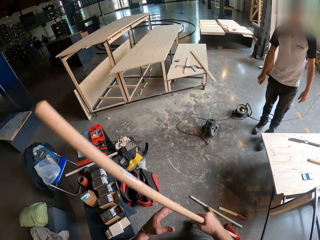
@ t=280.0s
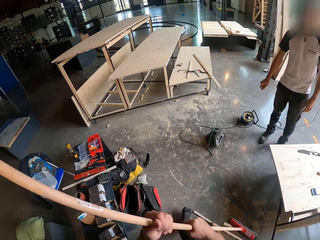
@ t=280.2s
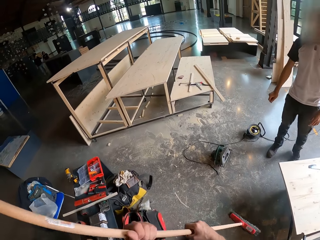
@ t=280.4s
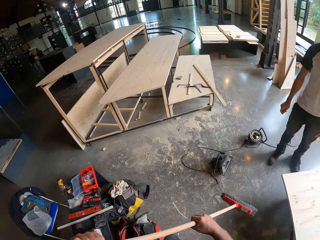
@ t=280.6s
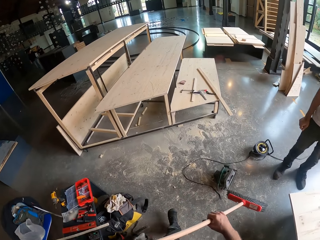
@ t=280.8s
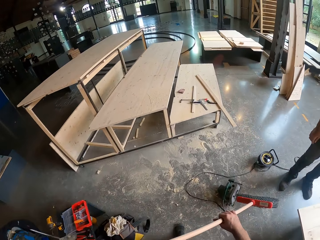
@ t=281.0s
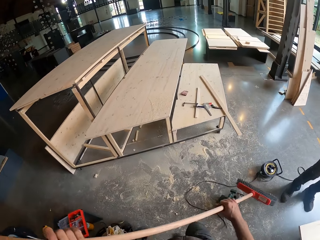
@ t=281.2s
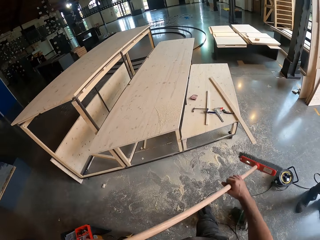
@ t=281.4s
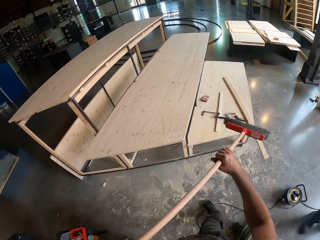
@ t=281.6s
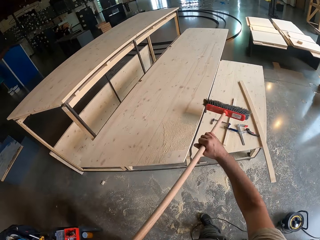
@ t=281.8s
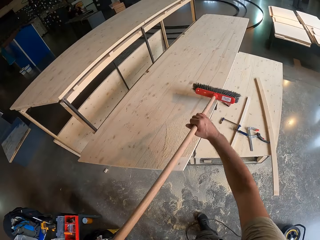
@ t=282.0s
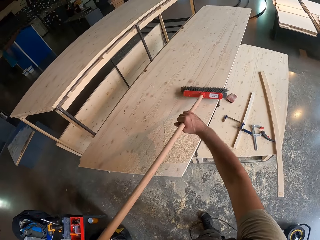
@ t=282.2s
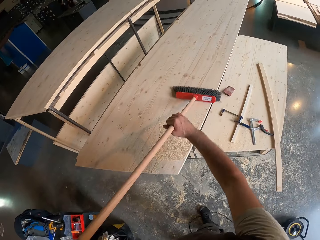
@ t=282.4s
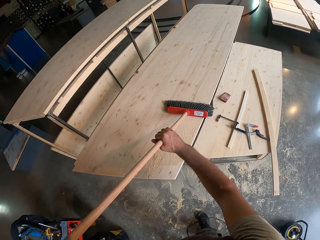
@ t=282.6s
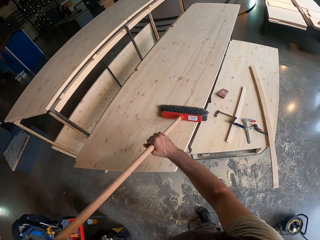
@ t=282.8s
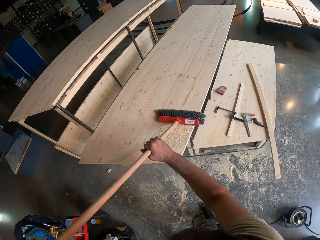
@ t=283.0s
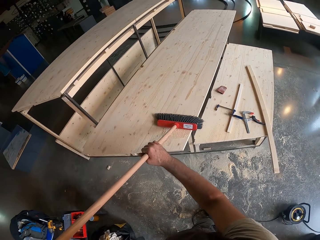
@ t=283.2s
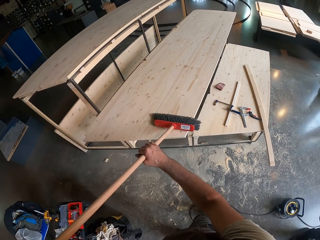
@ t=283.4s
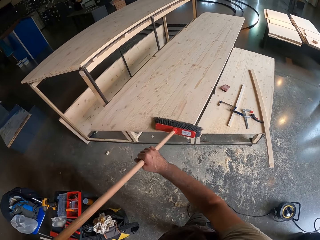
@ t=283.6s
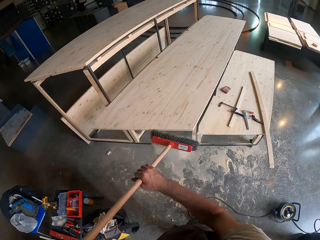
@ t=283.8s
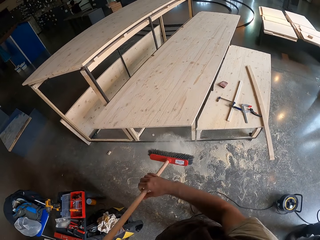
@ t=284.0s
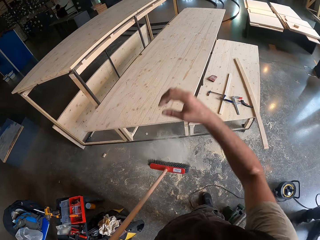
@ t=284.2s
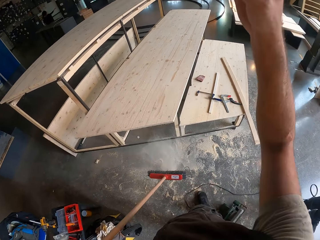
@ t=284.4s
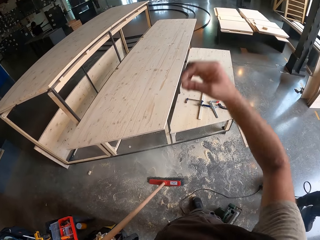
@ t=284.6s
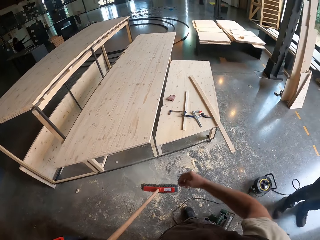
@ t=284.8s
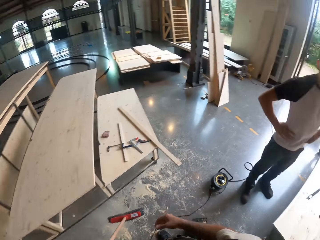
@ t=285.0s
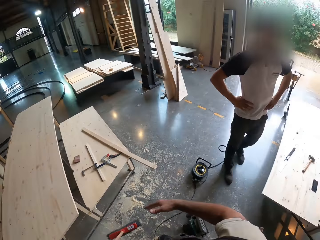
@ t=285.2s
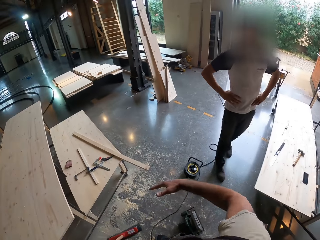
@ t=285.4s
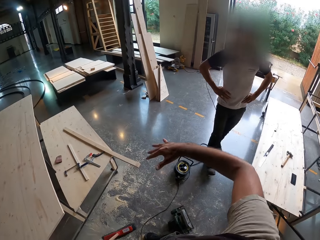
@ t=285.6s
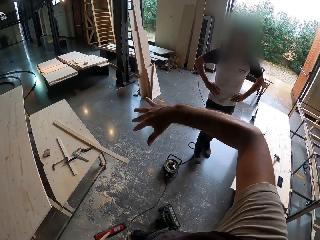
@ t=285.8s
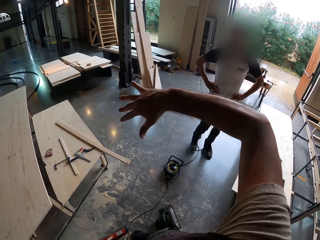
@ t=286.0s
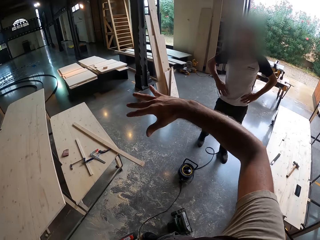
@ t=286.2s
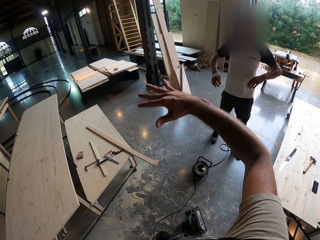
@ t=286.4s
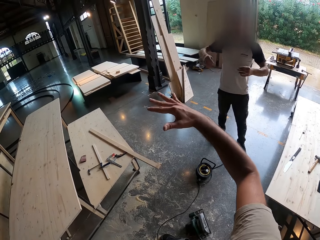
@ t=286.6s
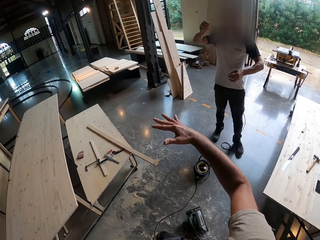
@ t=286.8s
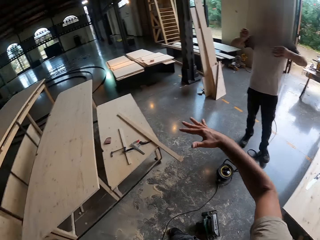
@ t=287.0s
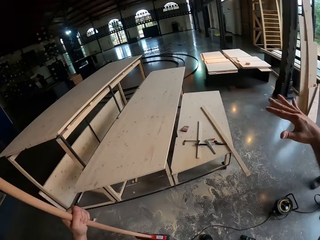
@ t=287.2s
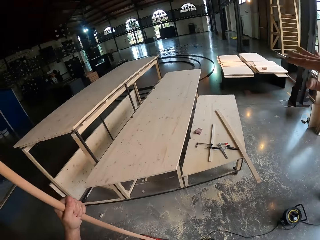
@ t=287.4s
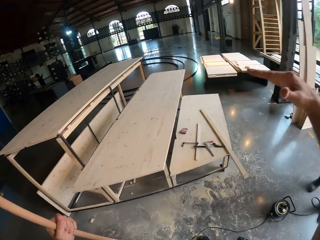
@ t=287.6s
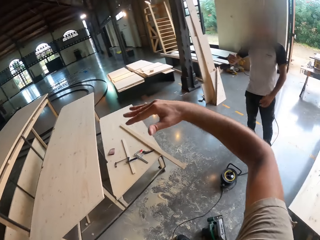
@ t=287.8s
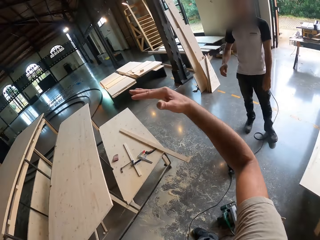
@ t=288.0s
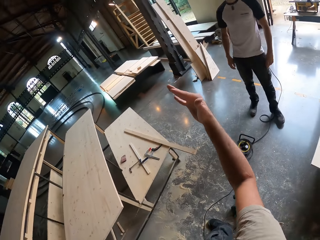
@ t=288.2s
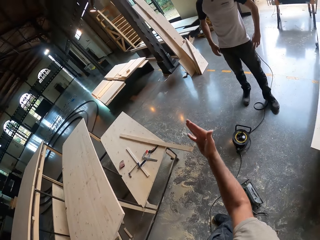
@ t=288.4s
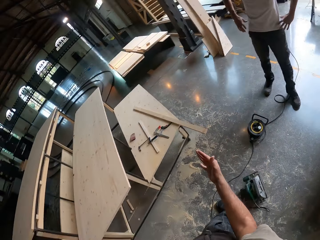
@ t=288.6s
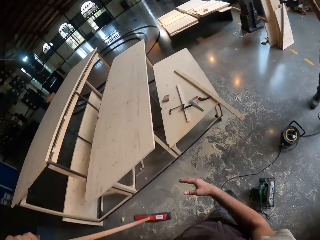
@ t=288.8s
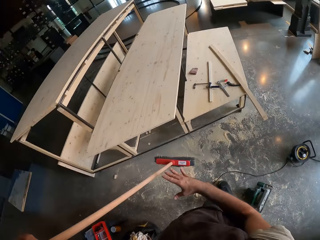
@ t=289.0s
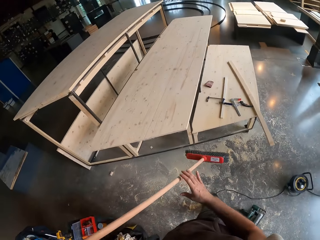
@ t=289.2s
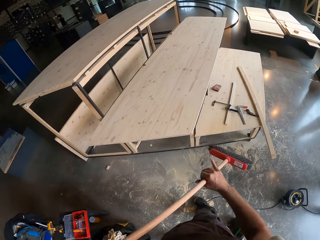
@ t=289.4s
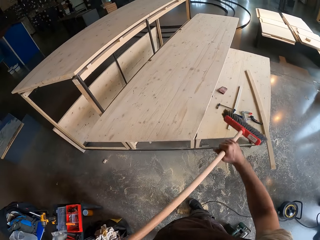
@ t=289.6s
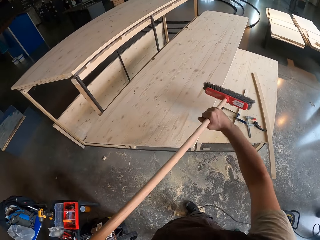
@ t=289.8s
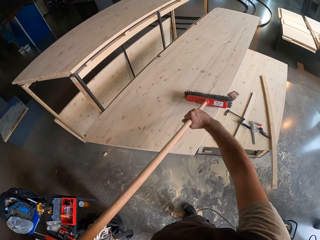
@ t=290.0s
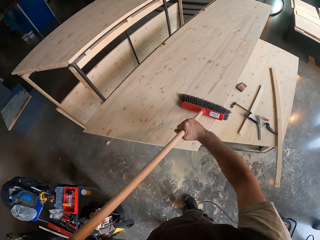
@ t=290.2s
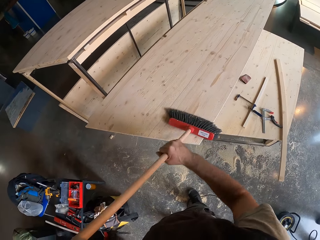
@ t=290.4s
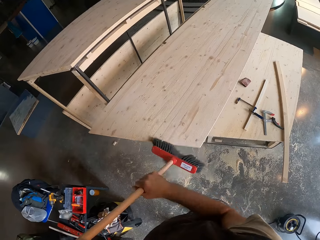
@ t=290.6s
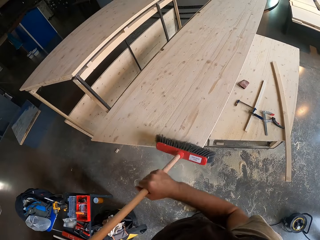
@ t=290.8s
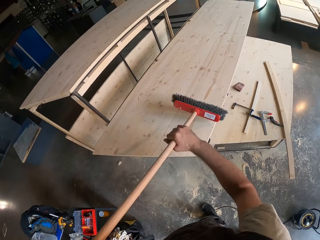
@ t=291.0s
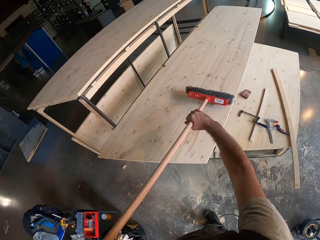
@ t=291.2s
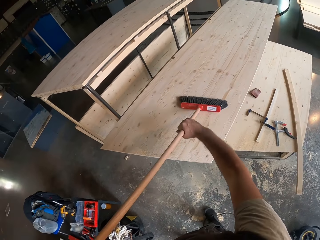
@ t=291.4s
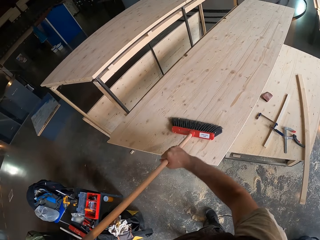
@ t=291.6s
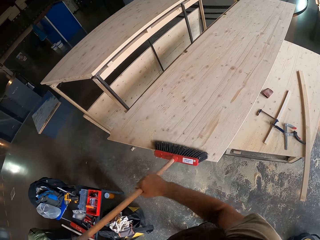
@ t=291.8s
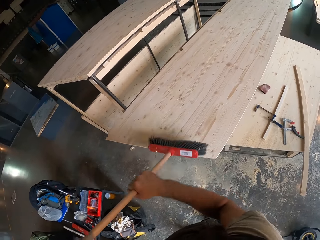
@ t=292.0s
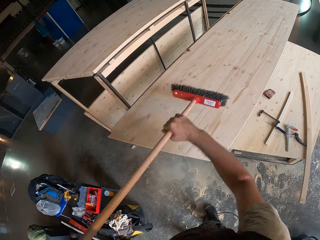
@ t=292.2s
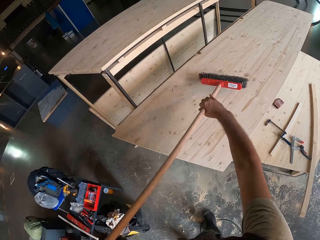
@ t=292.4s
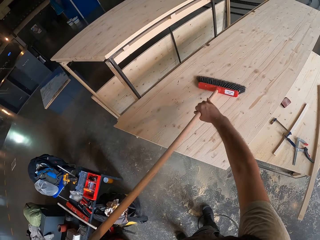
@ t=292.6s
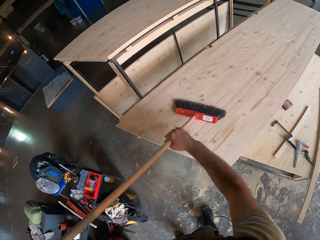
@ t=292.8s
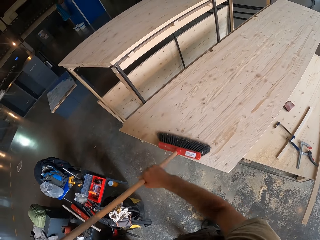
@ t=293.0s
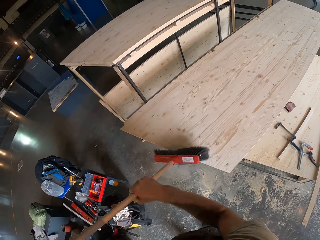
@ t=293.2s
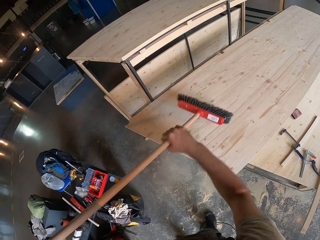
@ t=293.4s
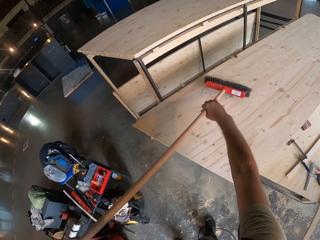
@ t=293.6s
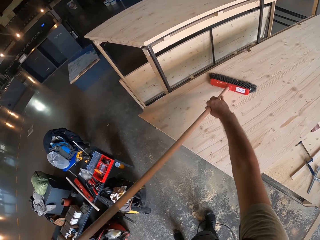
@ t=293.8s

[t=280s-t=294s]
The camera wearer sweeps off sawdust from the plank of wood with the brush in both hands. He gesticulates with his right hand. A person holds his waist. The camera wearer interacts with a man. He sweeps the plank of wood with the broom in both hands.

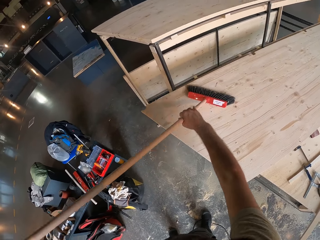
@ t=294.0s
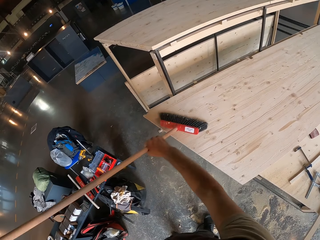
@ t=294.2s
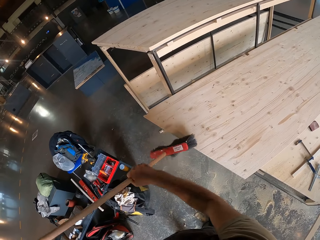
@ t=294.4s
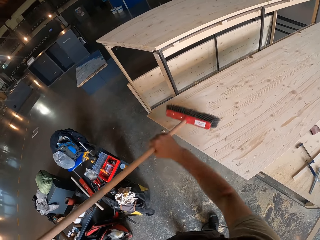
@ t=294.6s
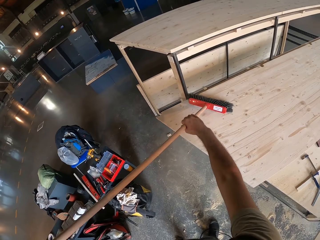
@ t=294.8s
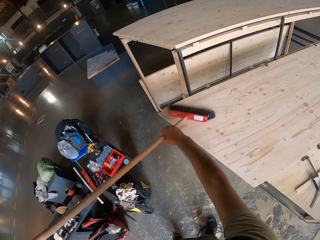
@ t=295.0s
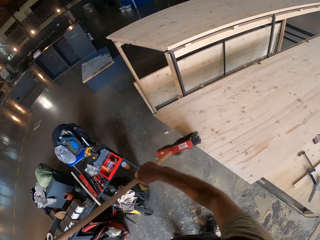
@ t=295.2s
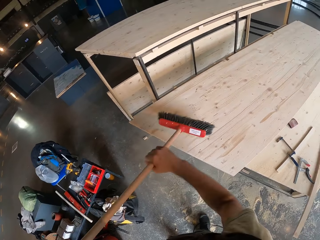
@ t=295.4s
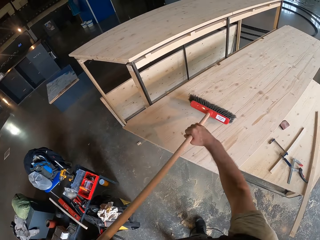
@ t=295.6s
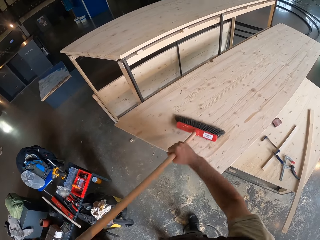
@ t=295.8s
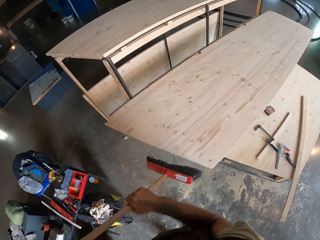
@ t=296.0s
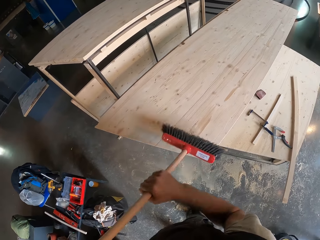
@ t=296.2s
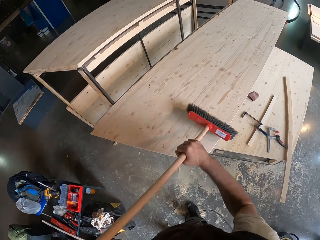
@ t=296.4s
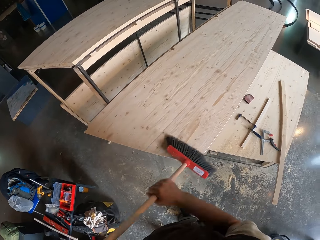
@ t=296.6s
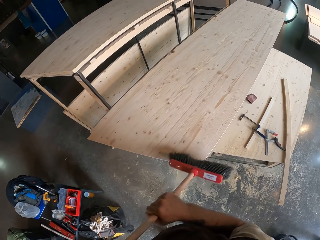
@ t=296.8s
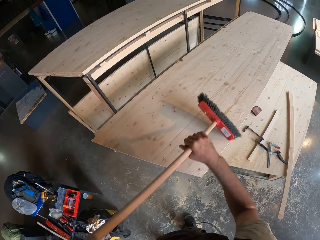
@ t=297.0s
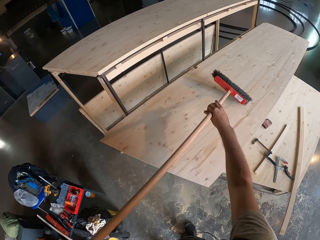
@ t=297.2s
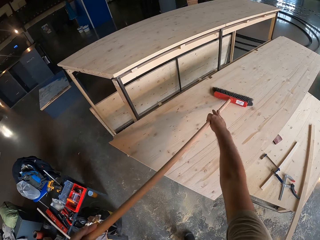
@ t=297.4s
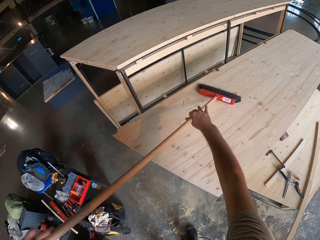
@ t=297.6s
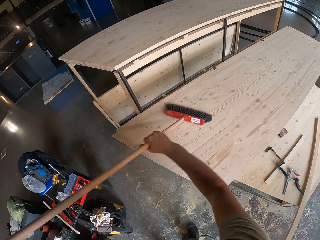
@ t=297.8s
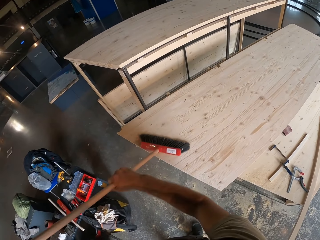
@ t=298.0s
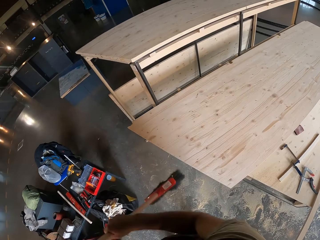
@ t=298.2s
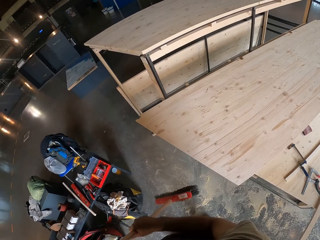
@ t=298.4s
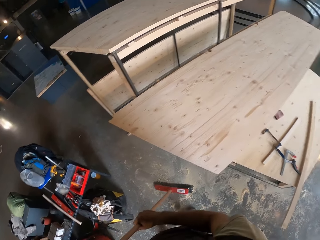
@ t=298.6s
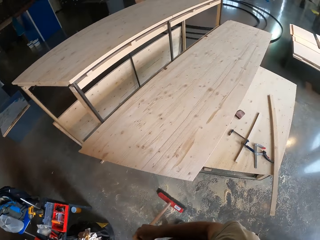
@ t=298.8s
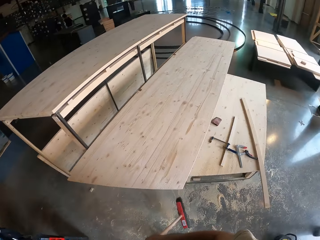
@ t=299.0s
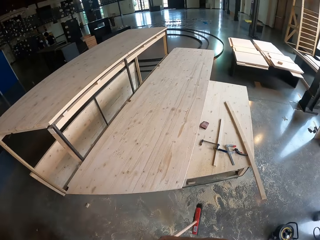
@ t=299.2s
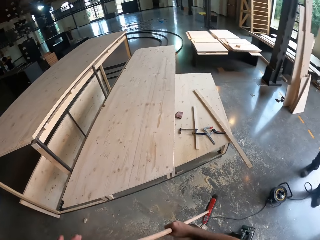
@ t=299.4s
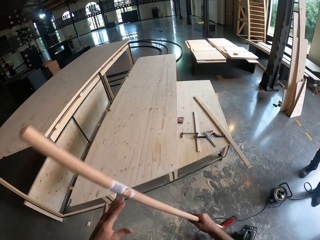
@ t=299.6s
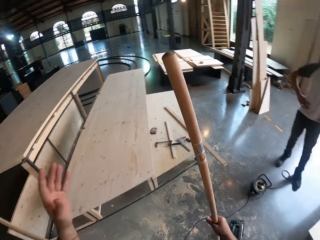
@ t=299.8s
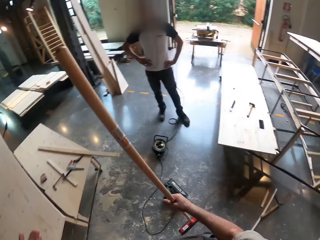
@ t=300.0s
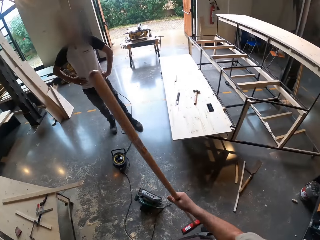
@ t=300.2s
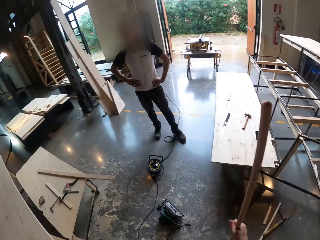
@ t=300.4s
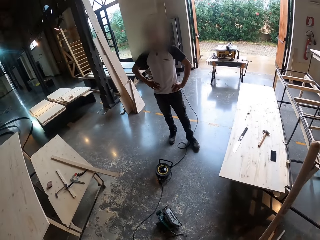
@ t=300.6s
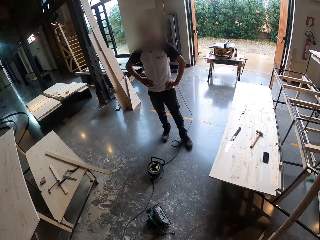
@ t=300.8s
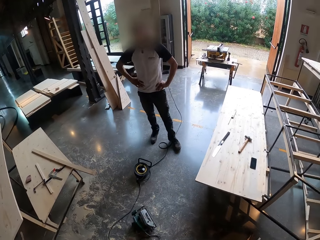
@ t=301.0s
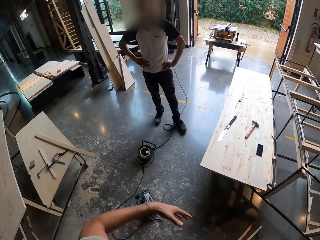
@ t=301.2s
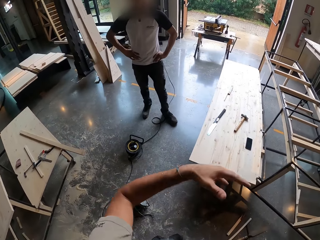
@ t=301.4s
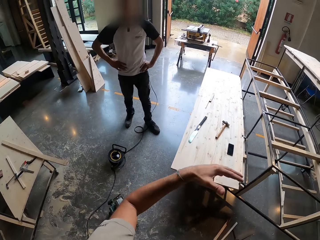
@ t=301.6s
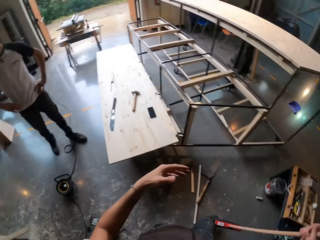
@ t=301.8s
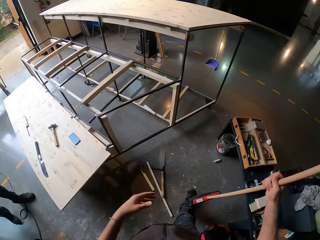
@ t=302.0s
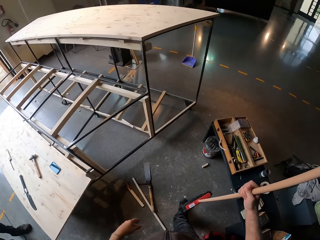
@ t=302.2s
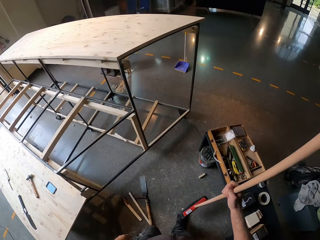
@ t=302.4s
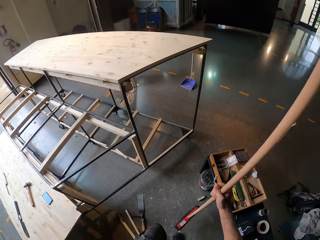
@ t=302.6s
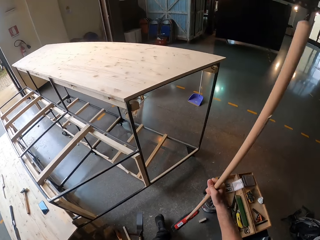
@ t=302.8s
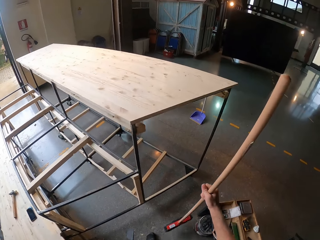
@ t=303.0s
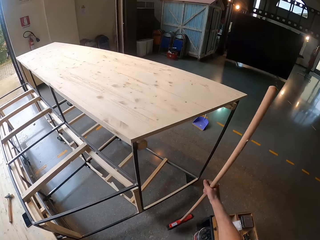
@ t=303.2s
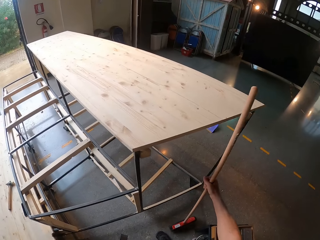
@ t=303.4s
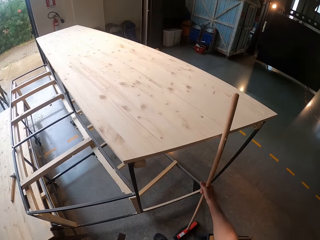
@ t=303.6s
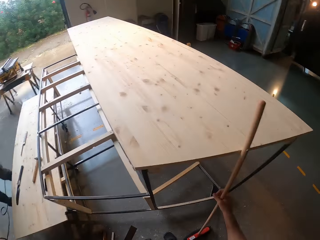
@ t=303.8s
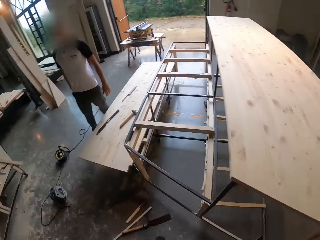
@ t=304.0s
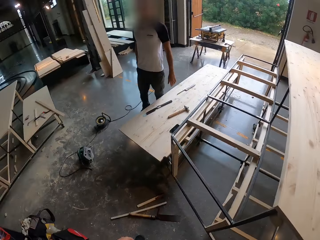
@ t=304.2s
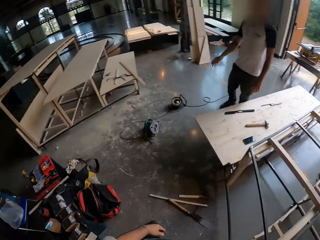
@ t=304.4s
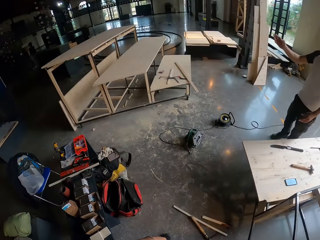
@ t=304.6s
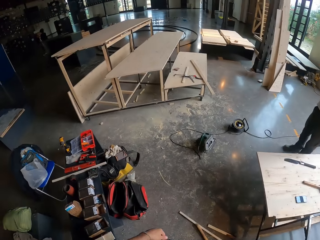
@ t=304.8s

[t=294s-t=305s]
The camera wearer looks around a garage. He holds the broom with his right hand. He walks around the garage. He places the broom by a table with his right hand.
